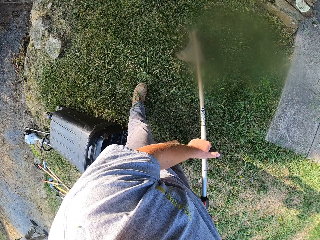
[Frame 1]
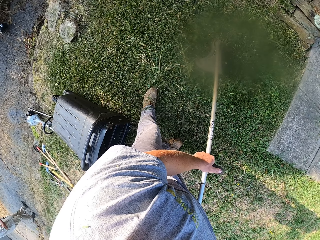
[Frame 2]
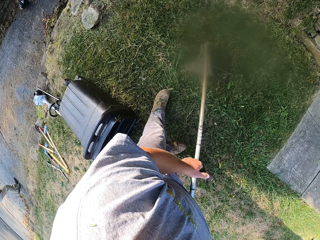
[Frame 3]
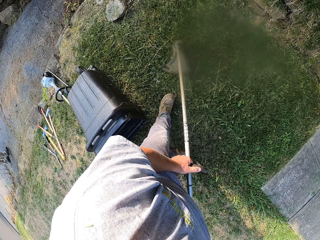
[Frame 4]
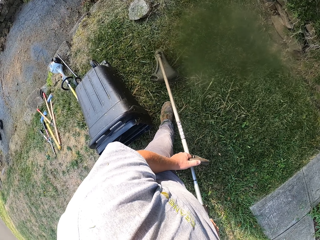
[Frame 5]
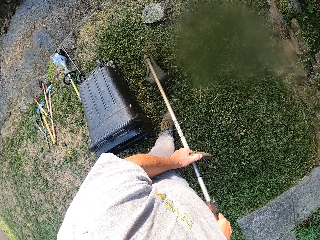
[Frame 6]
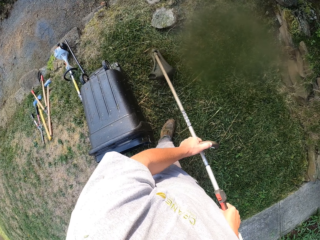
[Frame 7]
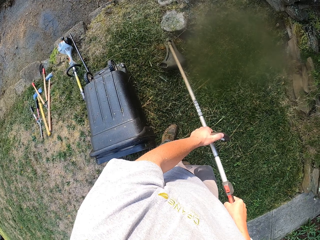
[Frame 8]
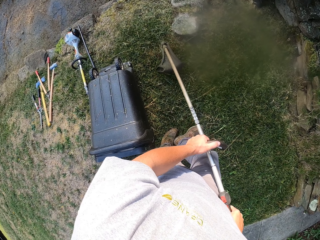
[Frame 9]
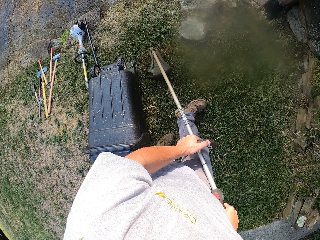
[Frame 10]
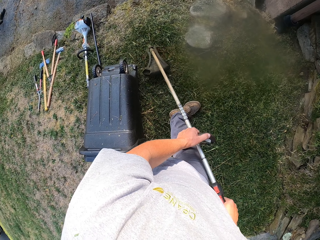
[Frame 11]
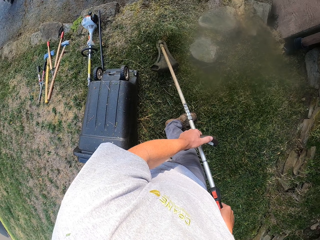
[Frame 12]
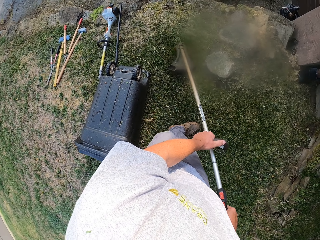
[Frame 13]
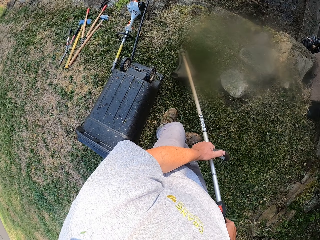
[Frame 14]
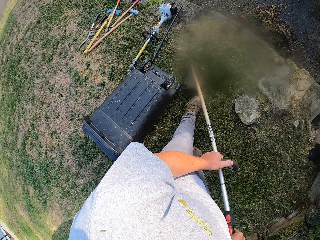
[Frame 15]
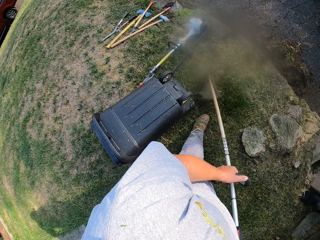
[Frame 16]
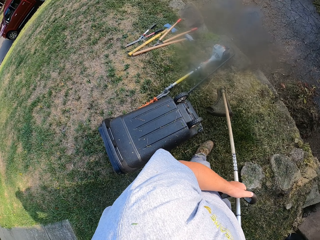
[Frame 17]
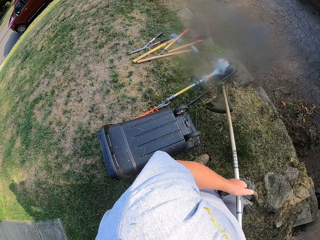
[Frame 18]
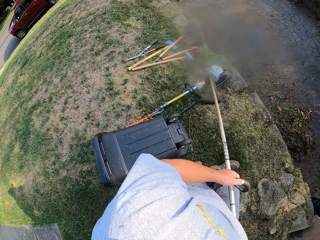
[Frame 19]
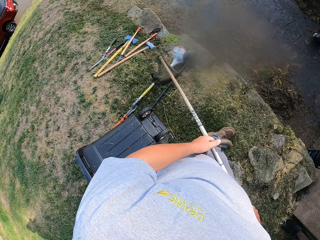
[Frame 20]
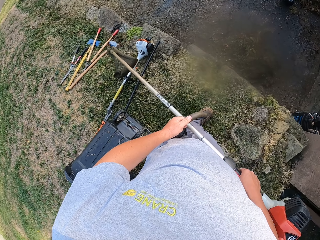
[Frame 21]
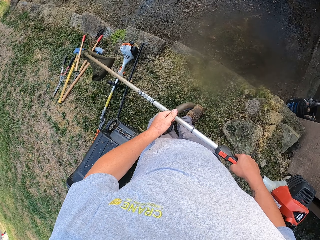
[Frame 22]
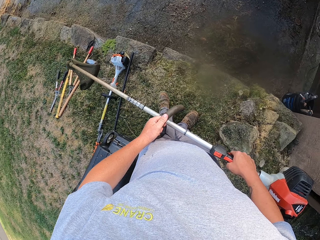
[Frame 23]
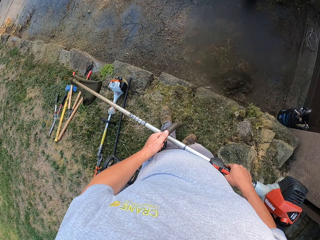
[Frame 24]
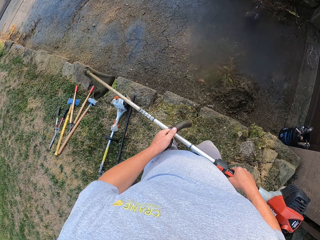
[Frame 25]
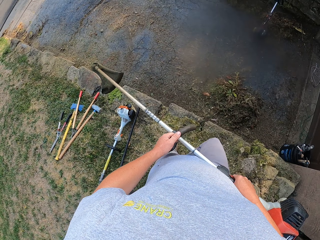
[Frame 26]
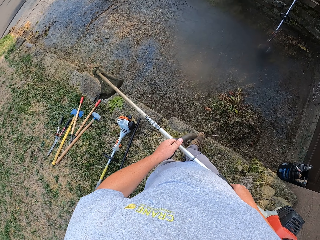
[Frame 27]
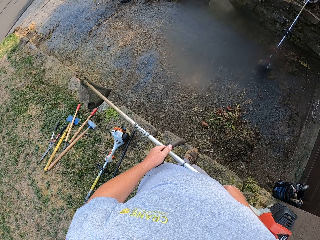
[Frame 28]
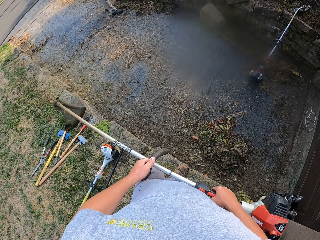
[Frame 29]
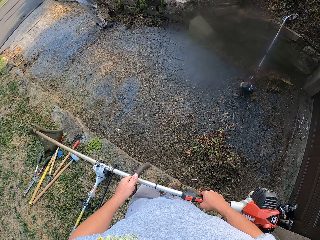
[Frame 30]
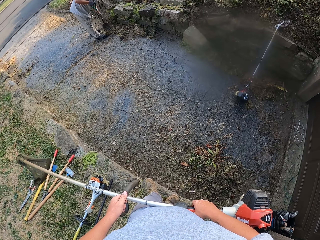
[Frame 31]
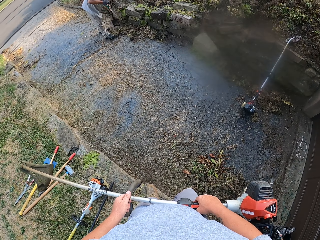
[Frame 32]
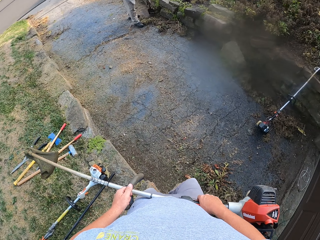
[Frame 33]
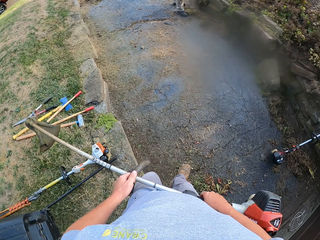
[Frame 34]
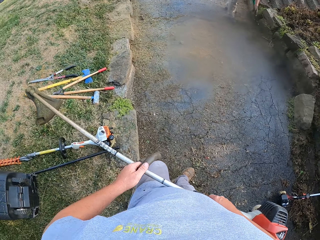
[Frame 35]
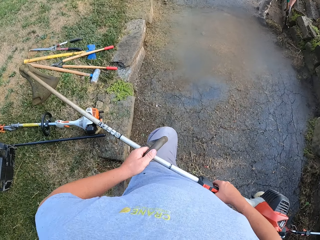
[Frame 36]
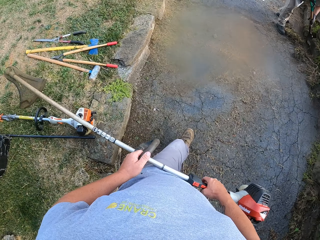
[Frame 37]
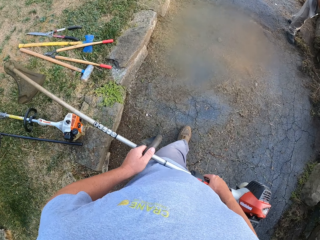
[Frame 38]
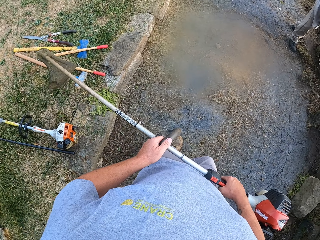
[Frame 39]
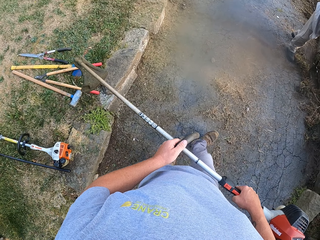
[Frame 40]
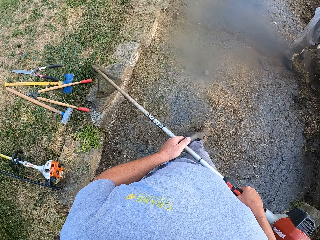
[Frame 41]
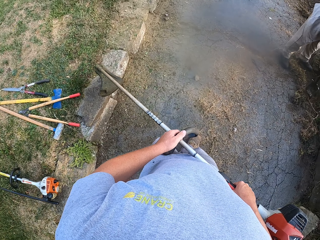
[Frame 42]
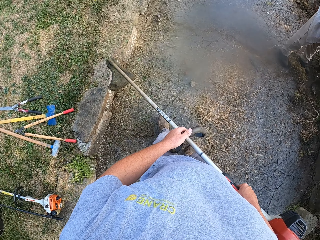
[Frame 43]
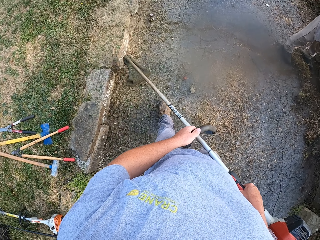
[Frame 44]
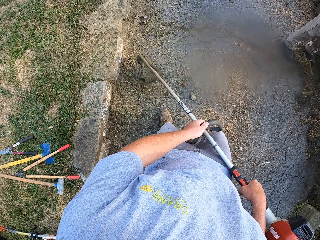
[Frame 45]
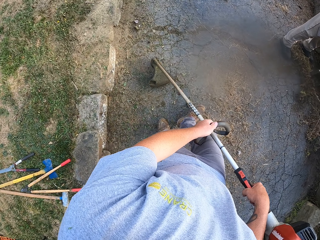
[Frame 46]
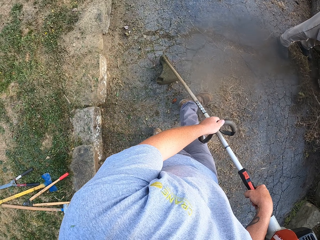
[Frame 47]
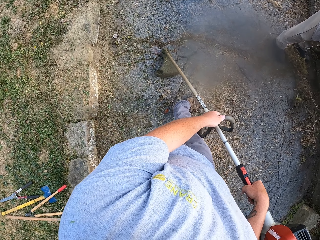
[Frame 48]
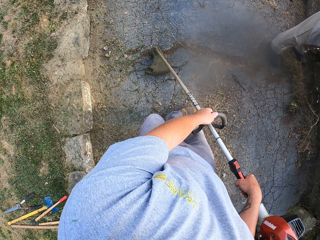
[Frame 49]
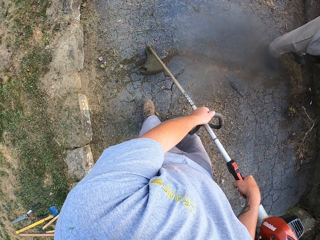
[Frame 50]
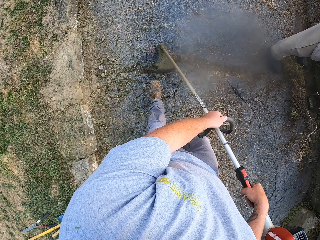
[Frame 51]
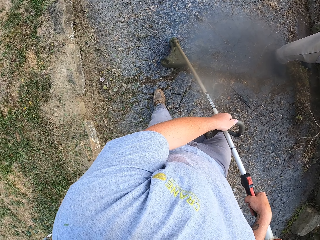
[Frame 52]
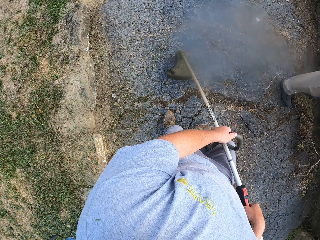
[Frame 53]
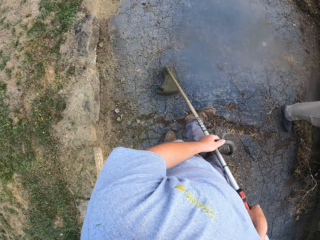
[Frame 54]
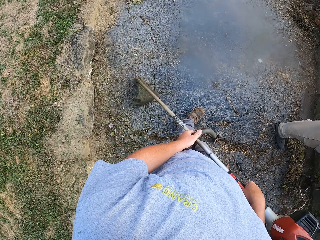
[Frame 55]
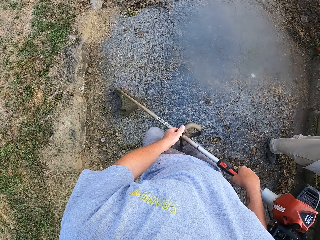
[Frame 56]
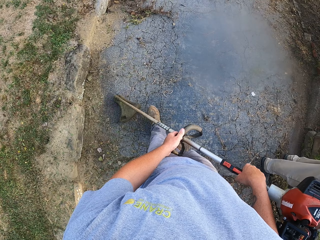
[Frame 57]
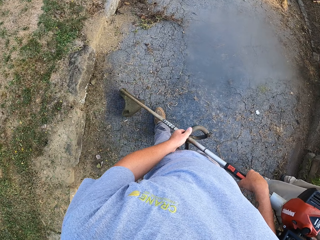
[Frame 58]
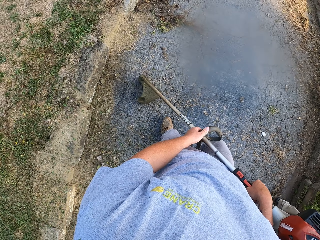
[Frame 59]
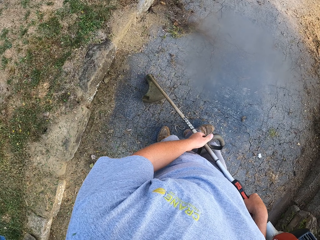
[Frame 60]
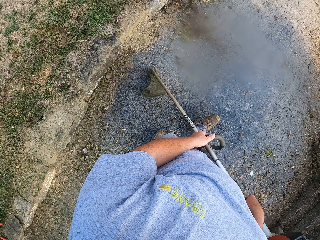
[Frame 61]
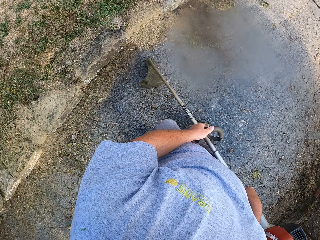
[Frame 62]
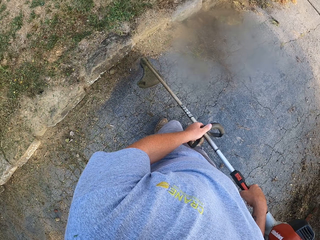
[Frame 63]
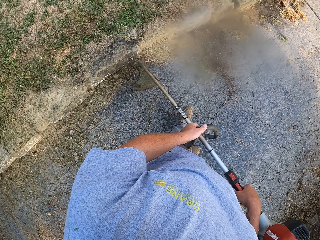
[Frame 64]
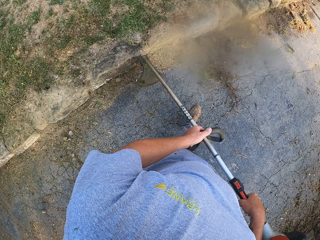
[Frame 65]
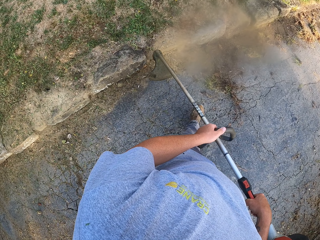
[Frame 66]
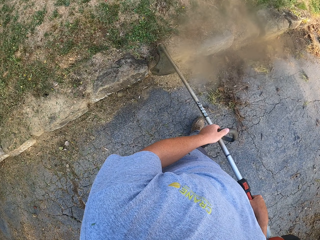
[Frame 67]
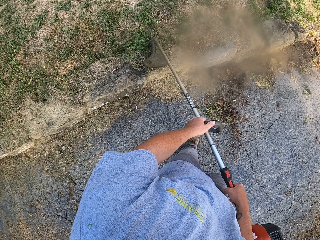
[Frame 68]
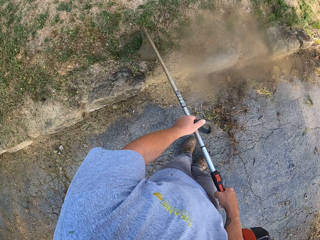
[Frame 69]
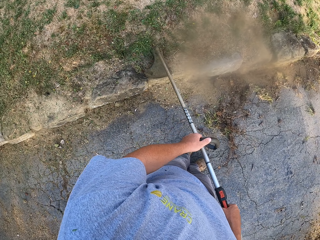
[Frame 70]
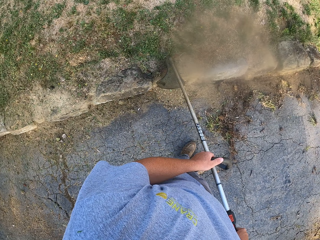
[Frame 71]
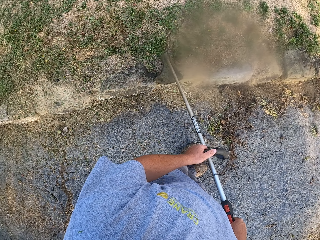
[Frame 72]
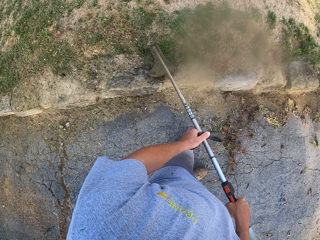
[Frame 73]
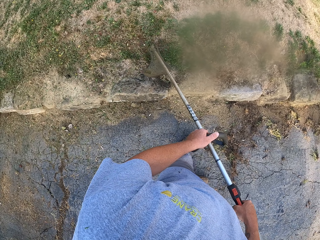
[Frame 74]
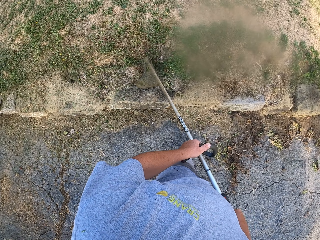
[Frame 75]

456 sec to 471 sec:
The camera wearer walks. They stop cutting grass with the grass trimmer. They cut the grass with the grass trimmer.

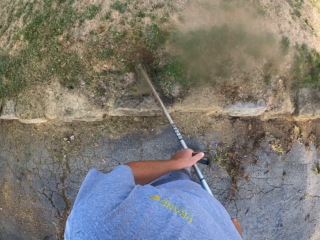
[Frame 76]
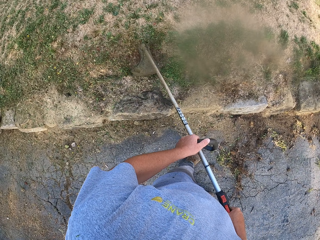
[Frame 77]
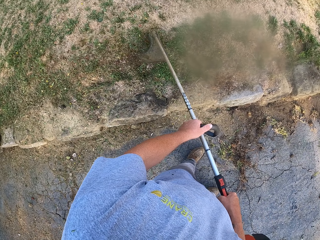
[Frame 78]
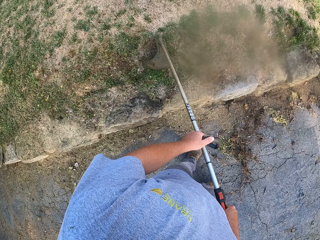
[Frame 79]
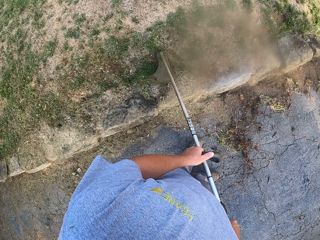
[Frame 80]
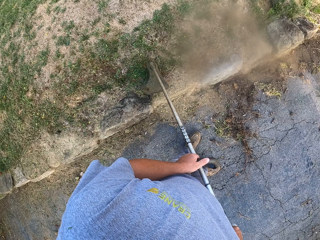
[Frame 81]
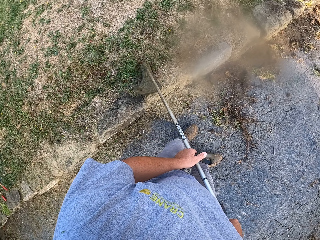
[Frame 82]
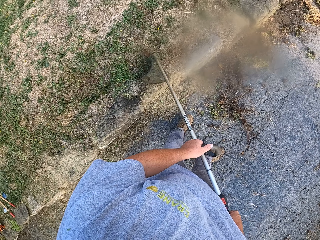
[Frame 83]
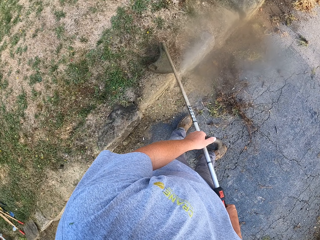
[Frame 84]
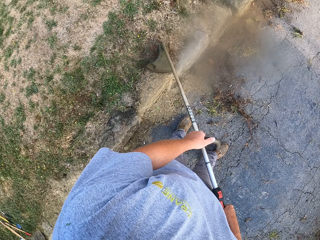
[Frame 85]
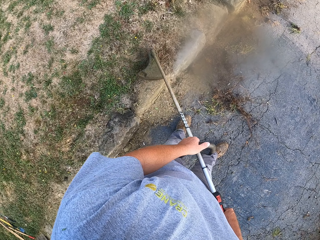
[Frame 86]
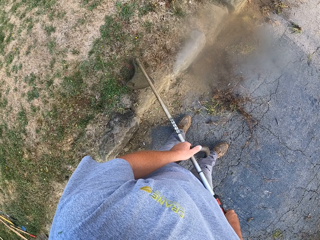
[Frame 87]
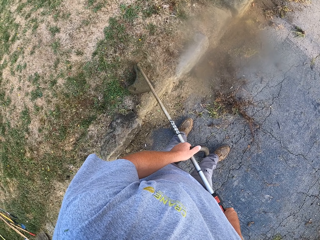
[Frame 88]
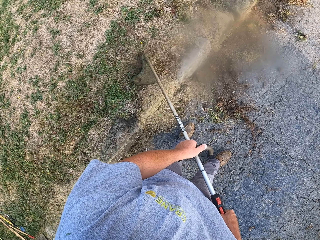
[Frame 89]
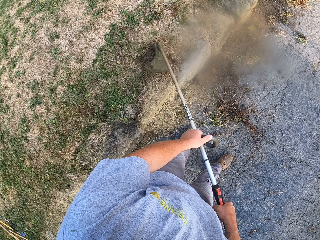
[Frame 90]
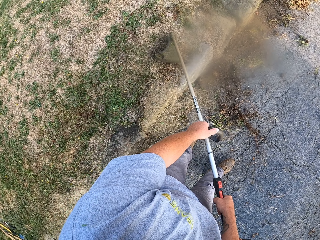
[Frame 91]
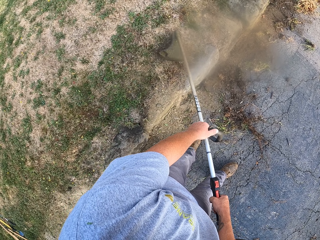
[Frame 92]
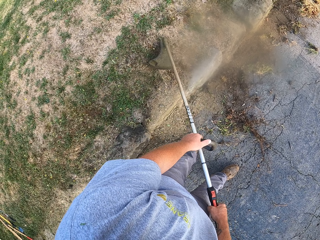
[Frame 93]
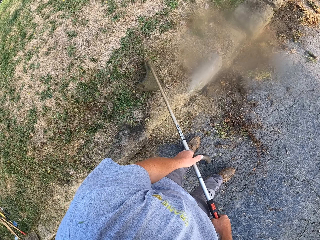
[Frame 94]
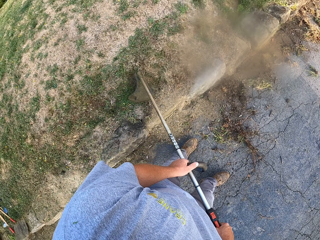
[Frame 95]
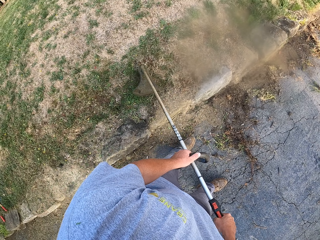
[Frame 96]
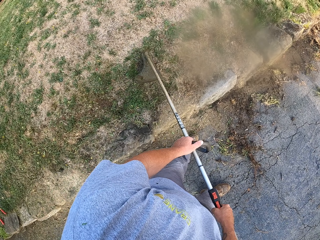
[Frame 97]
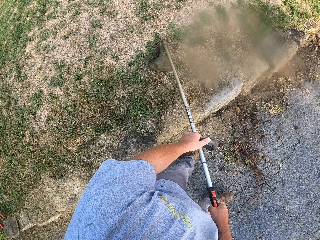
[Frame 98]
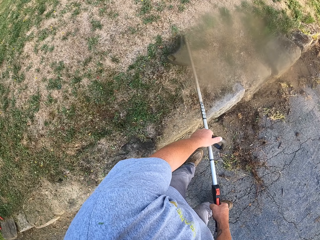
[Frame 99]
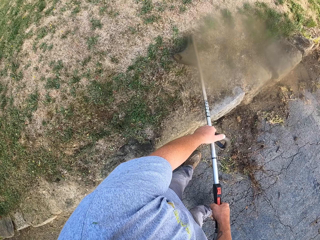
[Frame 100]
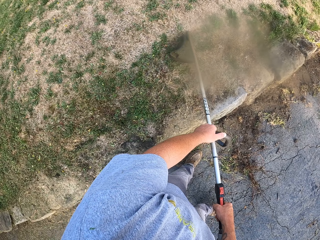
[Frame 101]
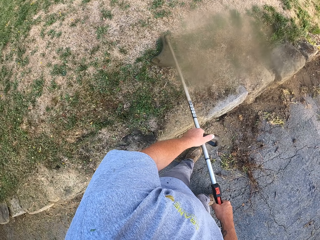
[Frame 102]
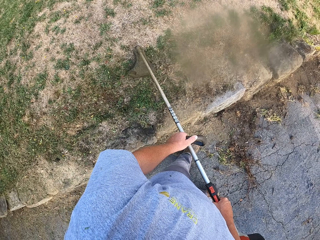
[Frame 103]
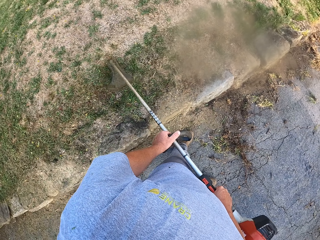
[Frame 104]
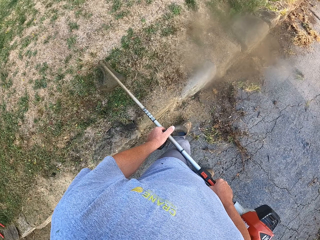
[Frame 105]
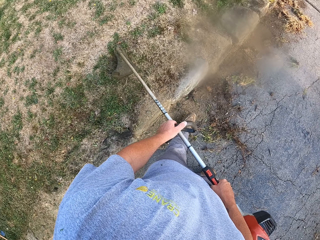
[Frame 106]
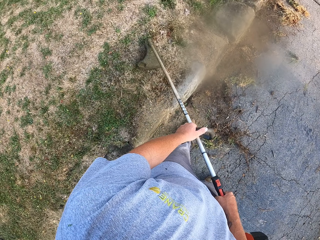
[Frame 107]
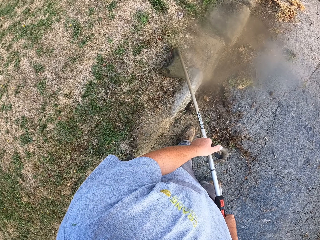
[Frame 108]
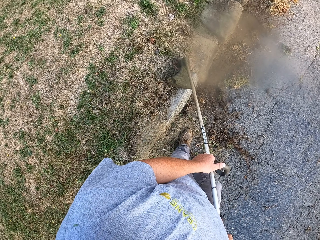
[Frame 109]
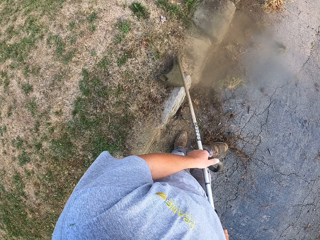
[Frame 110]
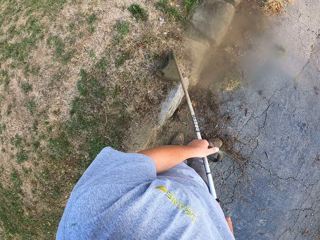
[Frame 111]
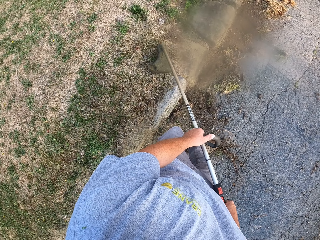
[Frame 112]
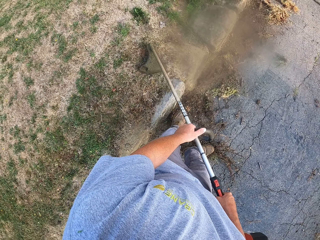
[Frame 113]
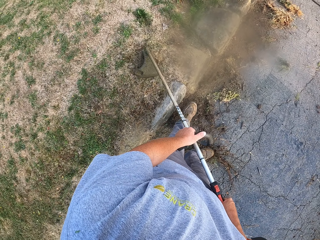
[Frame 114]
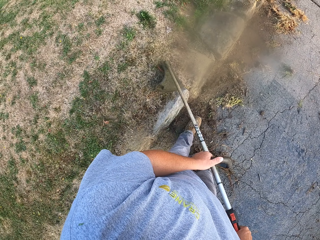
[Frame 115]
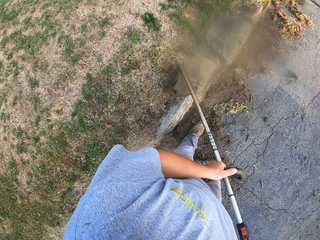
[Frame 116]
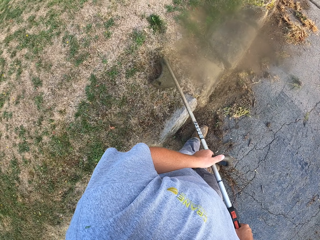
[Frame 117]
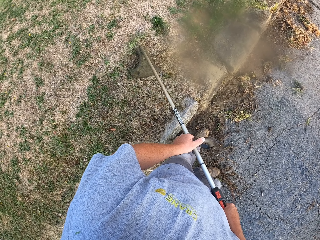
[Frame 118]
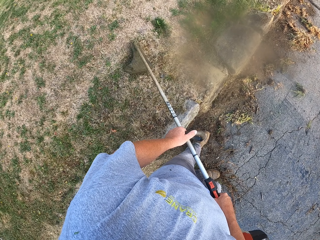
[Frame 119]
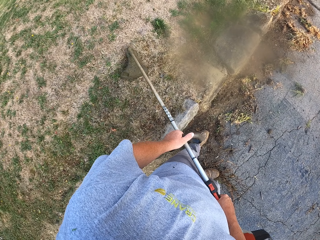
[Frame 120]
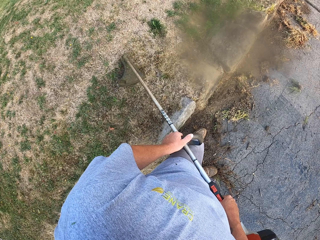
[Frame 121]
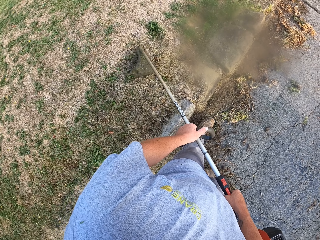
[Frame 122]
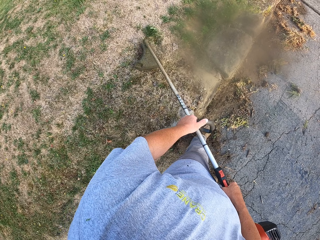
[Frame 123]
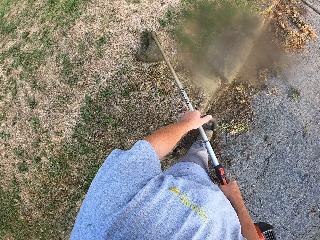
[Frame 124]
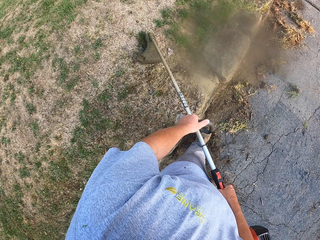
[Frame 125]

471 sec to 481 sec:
The camera wearer walks.
